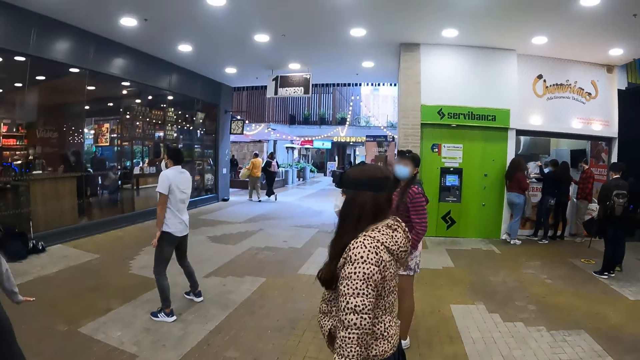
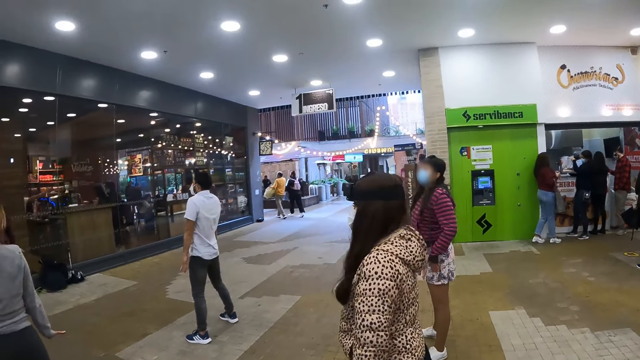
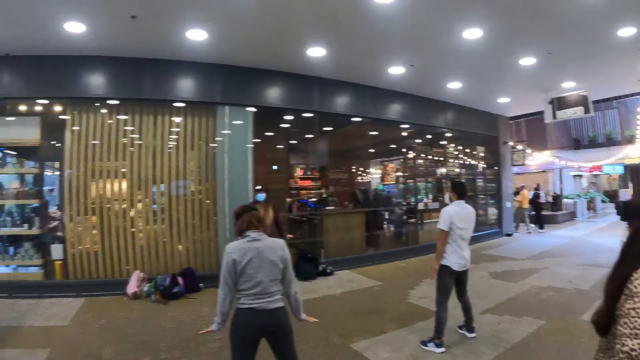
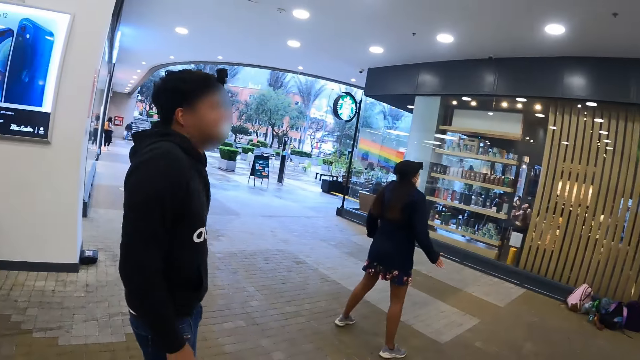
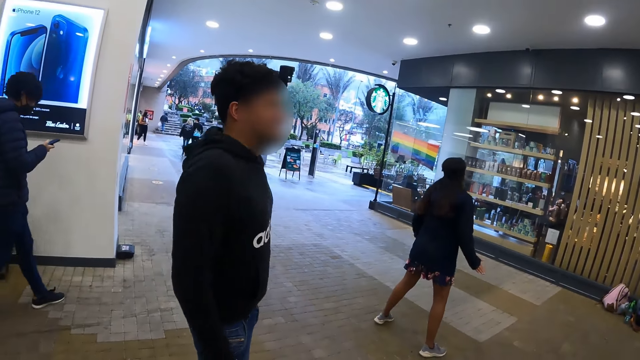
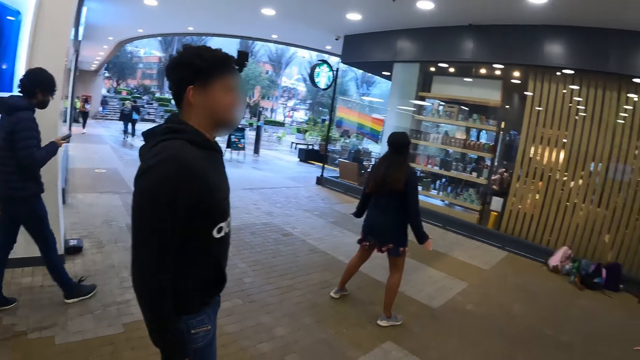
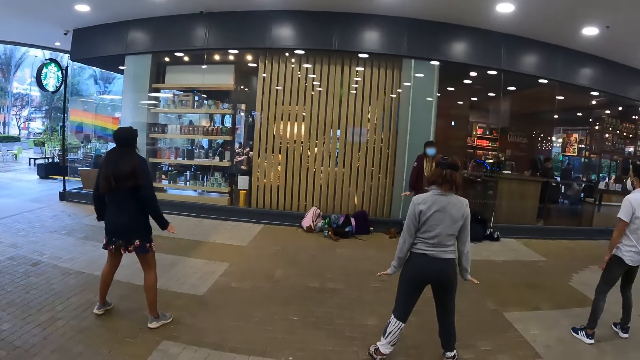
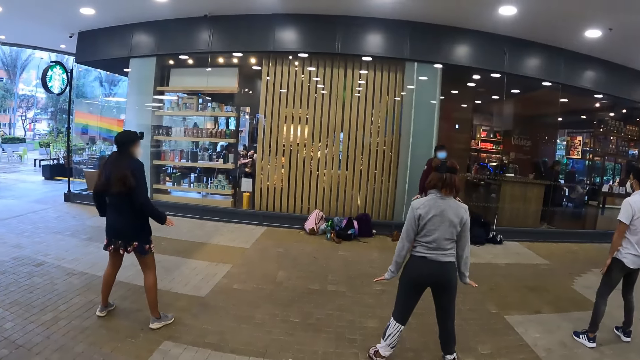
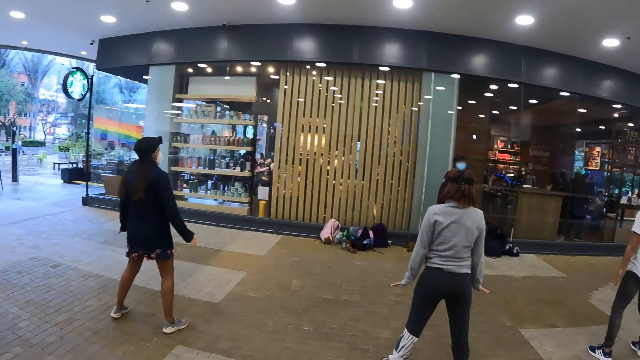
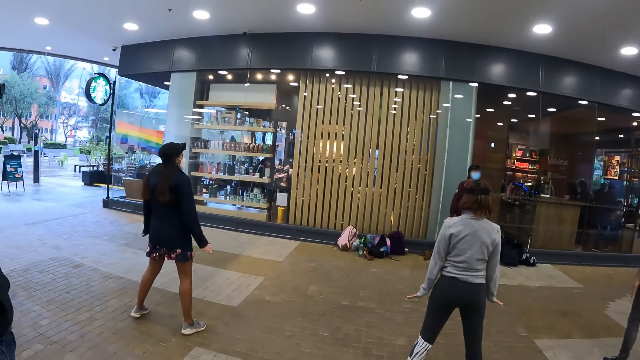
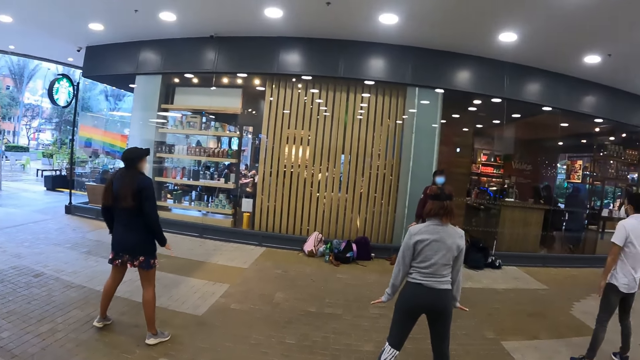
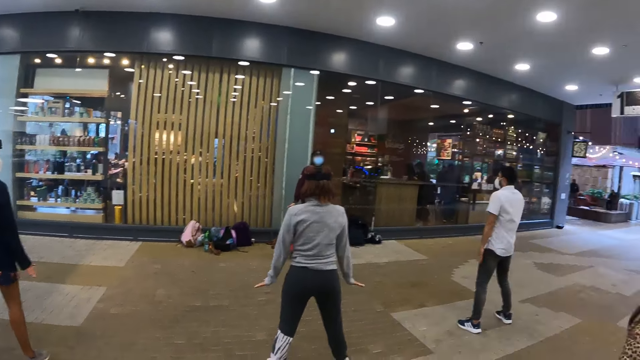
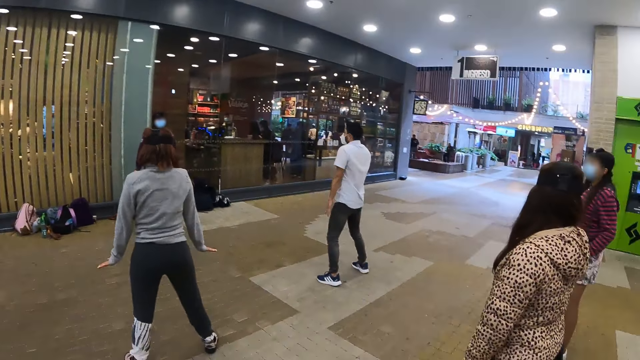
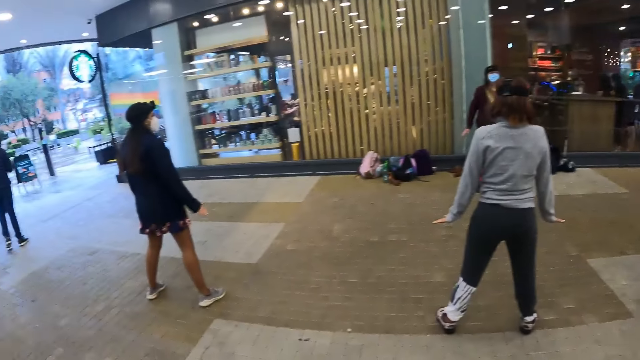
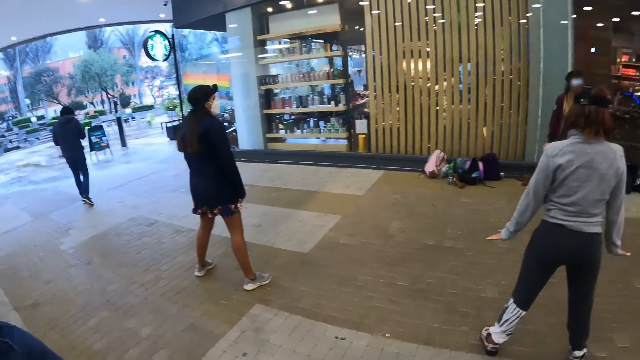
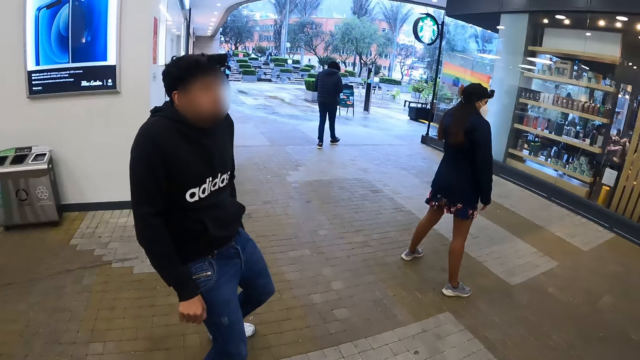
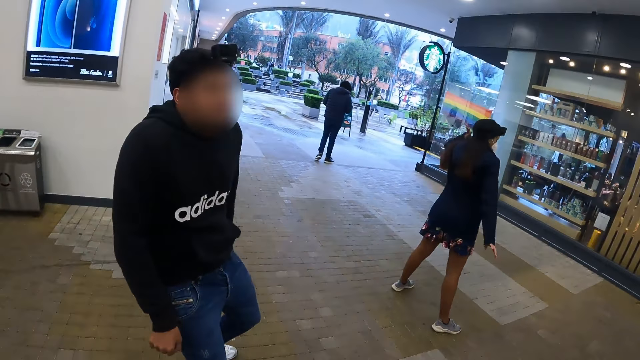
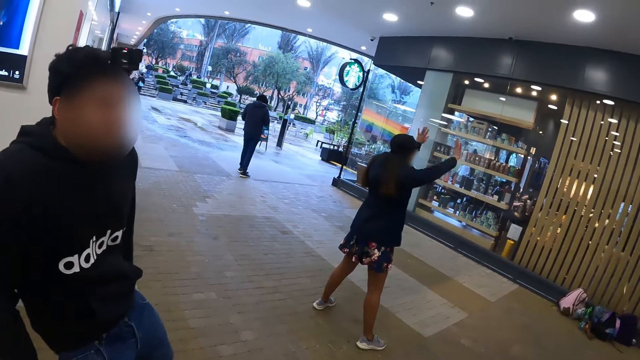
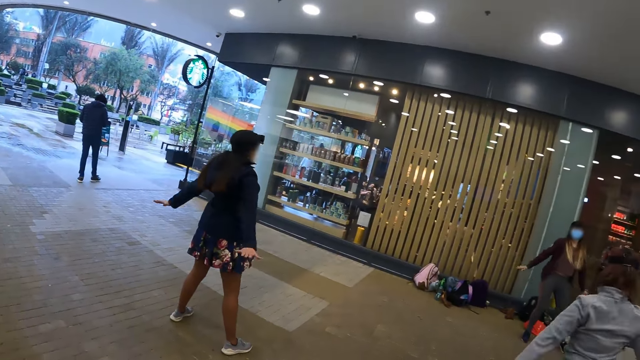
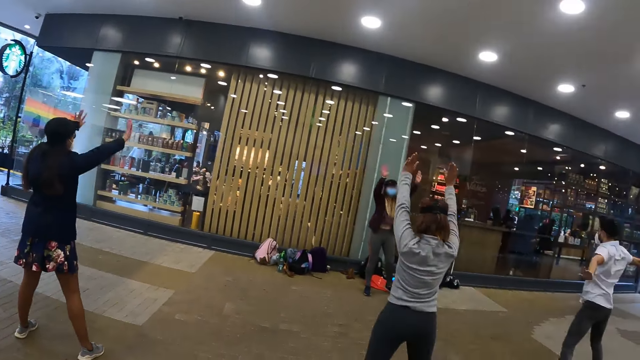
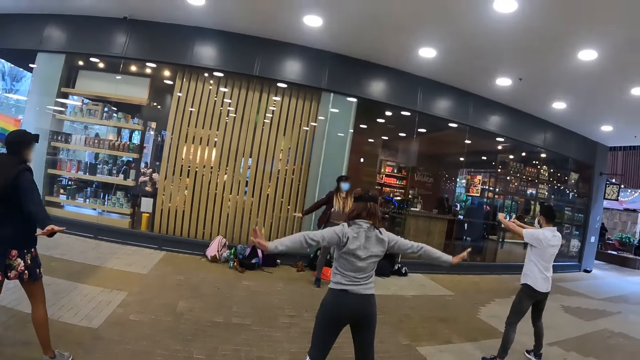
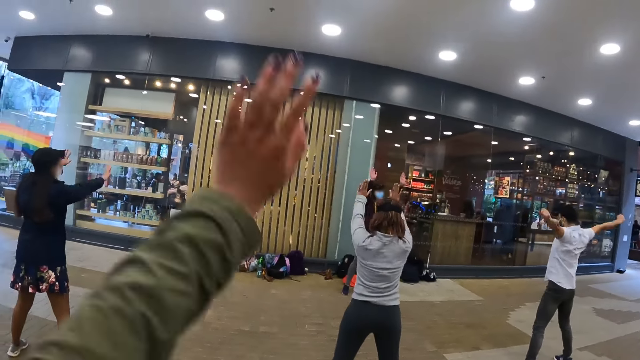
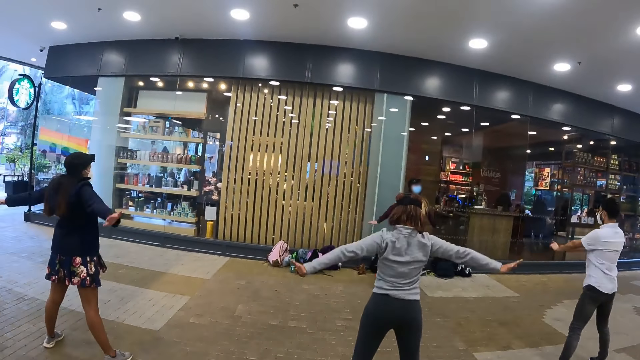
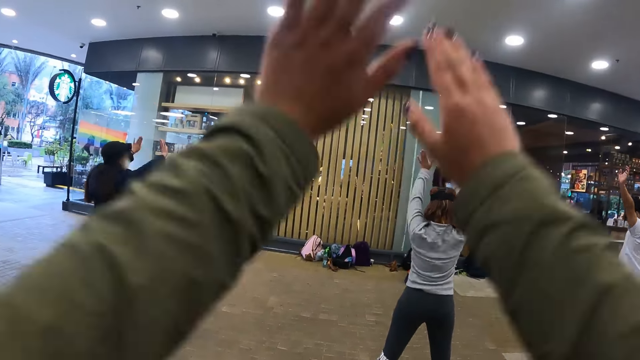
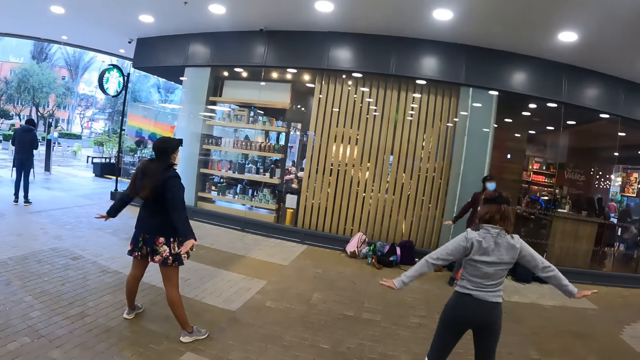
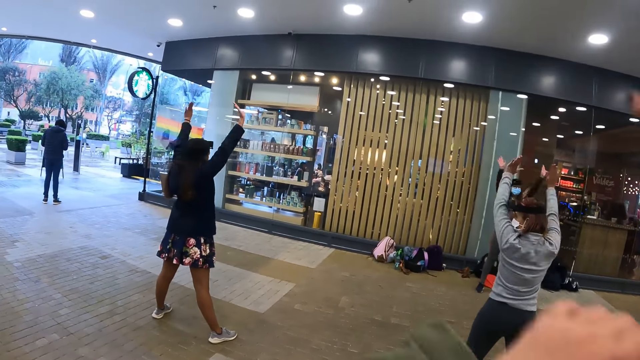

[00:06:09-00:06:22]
A man stretches the shoulders. The camera wearer stares around. The man stretches the neck. The camera wearer looks around the hall. They rotate the hands.

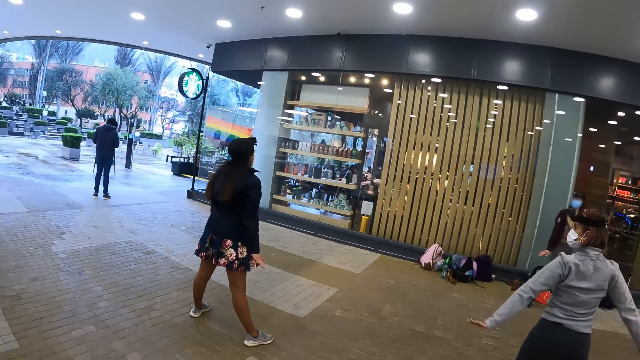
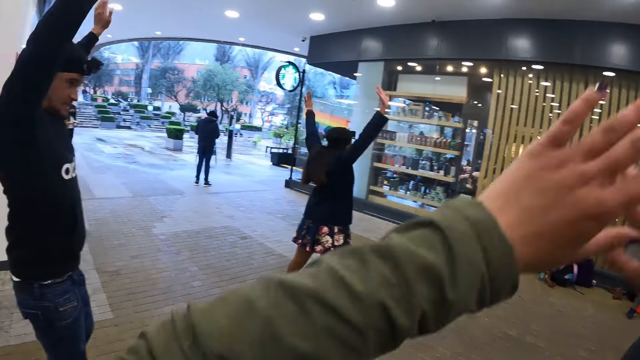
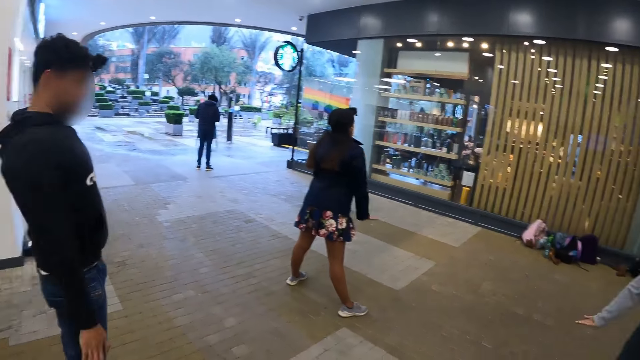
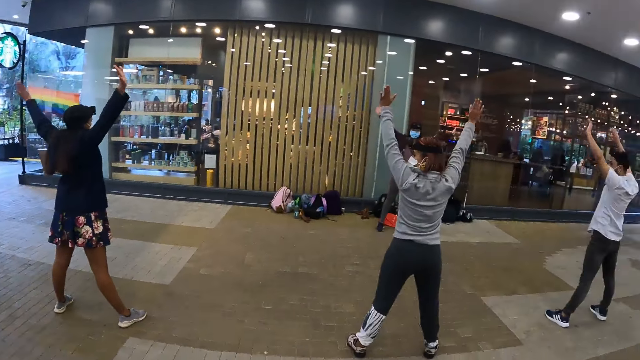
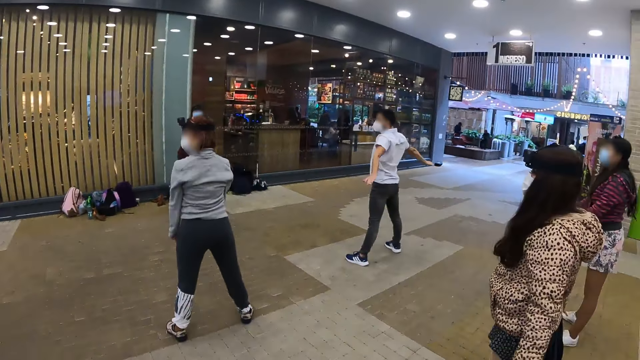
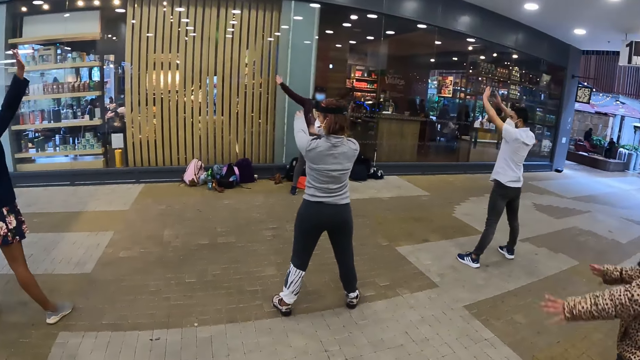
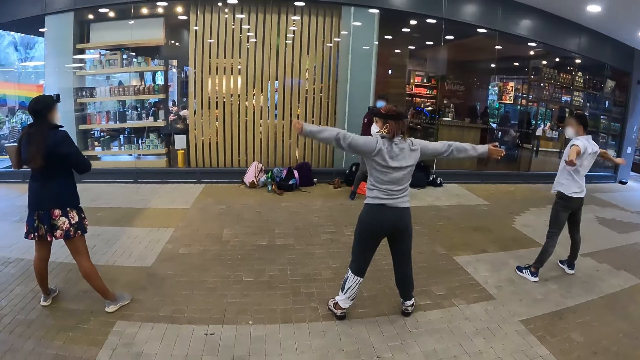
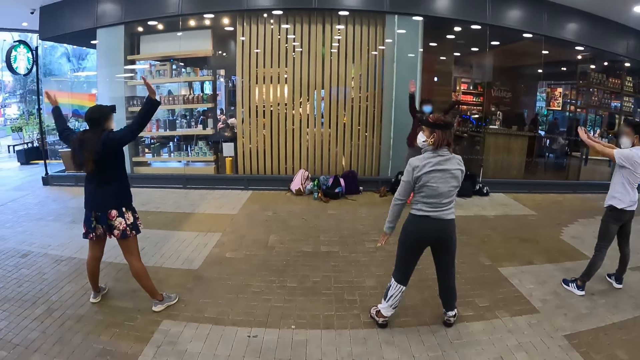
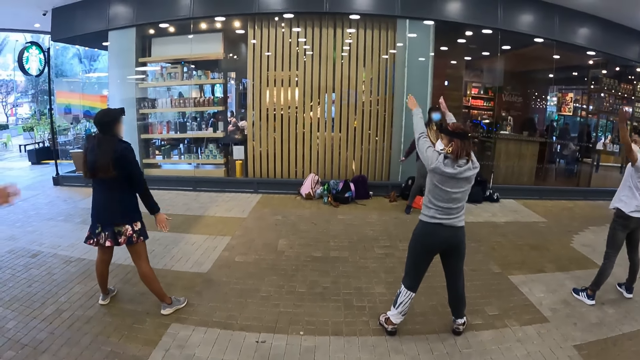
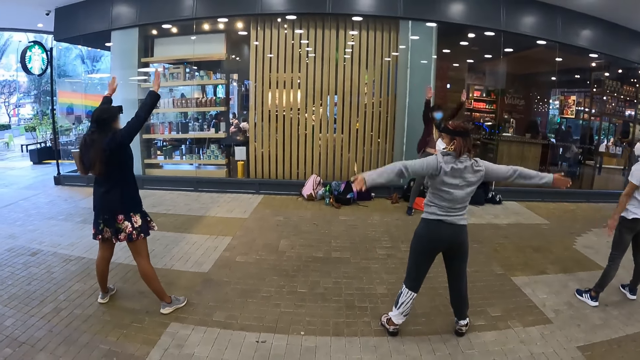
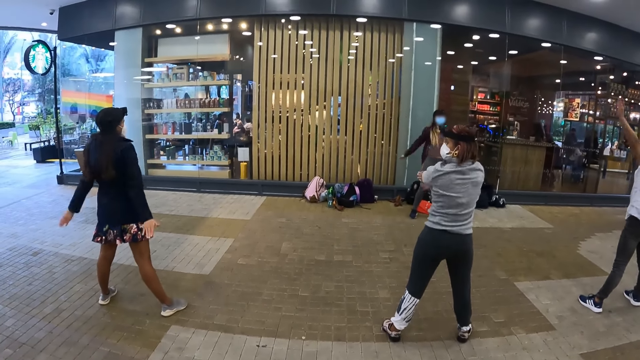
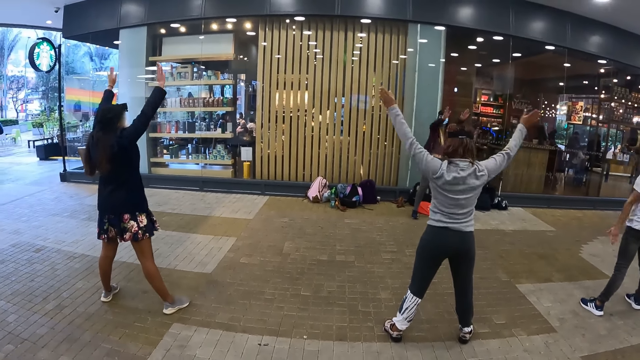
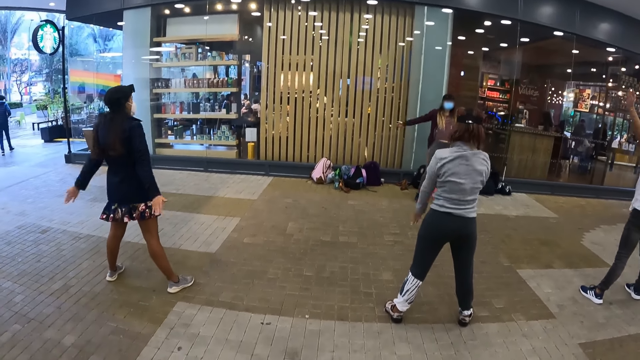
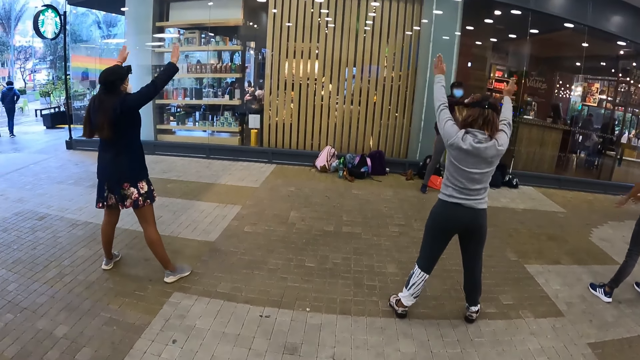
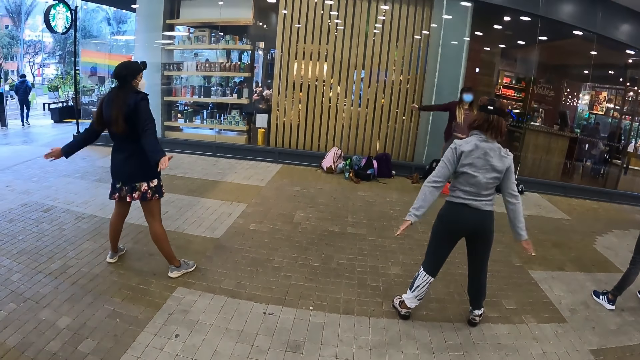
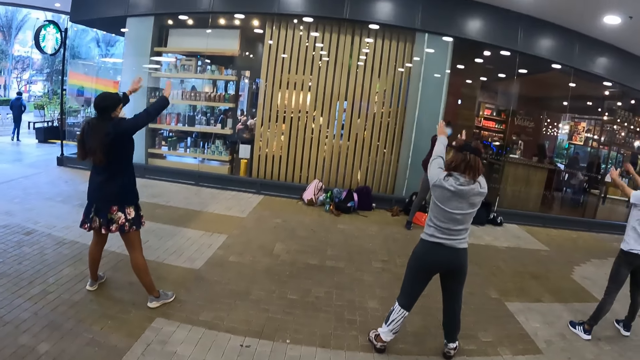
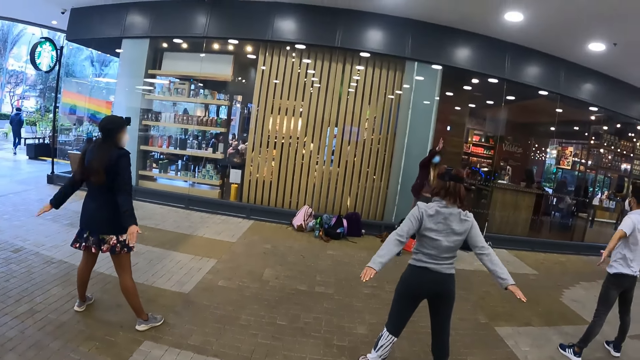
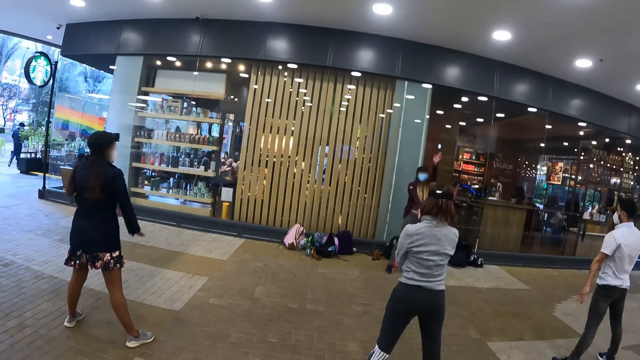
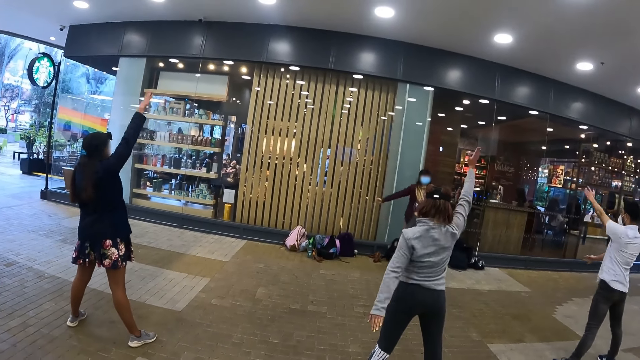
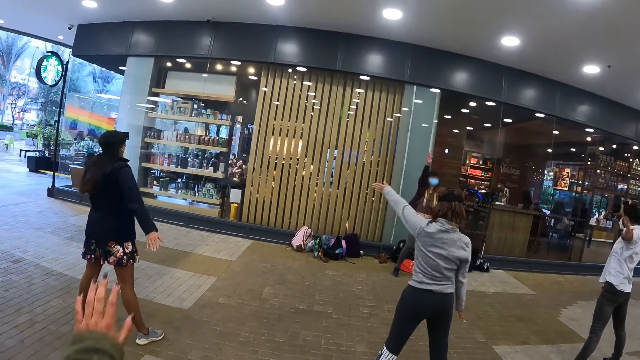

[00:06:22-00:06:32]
The camera wearer moves his hands. A man rotates the hands backwards. The man rotates the hands forward.
